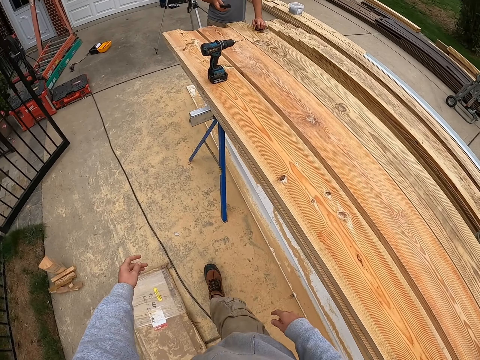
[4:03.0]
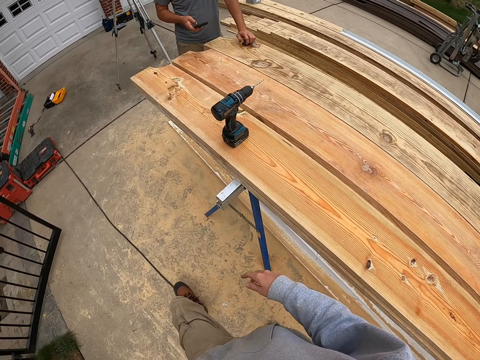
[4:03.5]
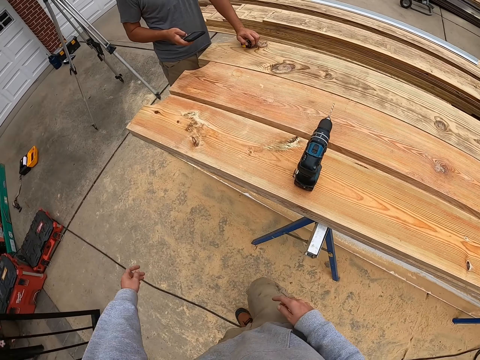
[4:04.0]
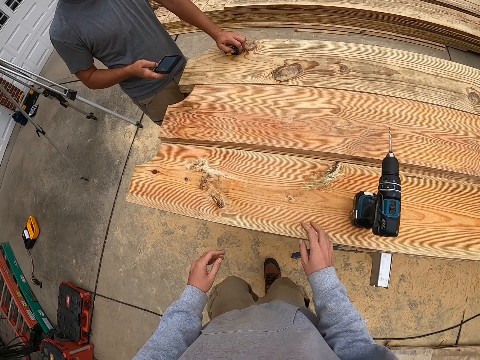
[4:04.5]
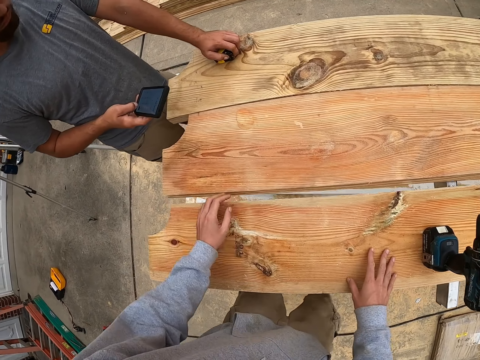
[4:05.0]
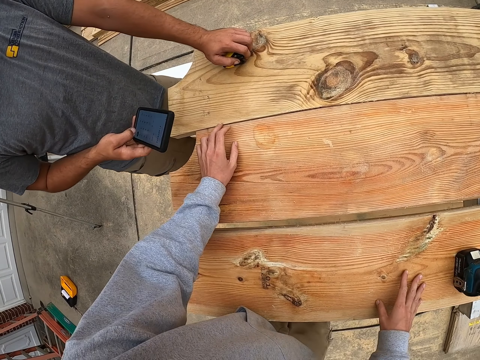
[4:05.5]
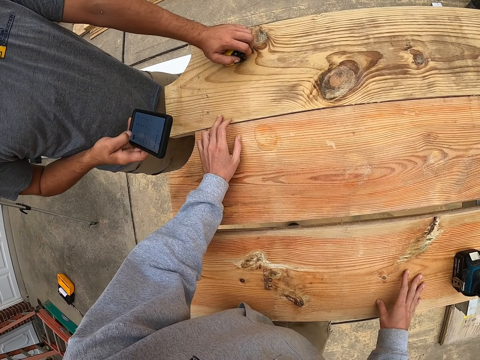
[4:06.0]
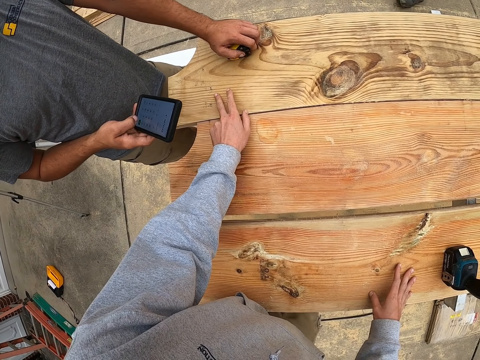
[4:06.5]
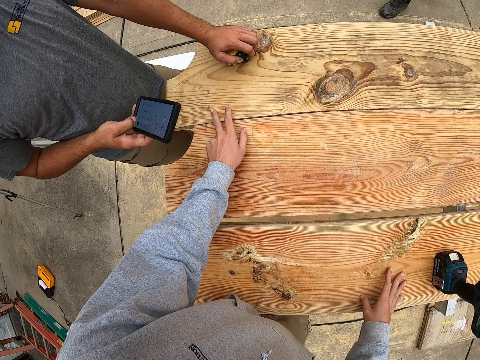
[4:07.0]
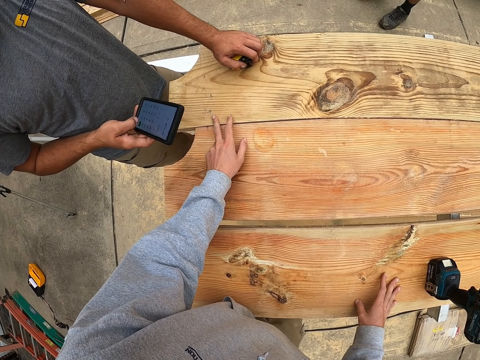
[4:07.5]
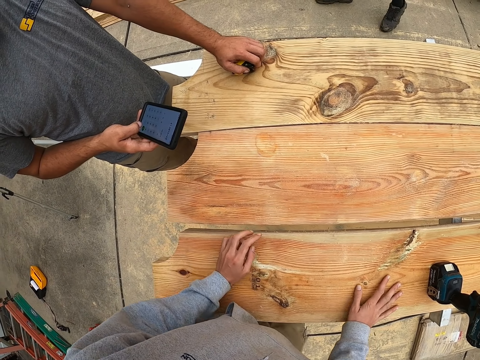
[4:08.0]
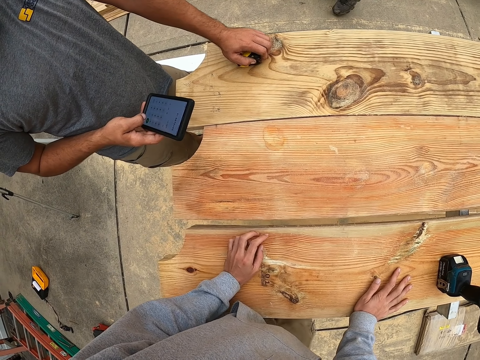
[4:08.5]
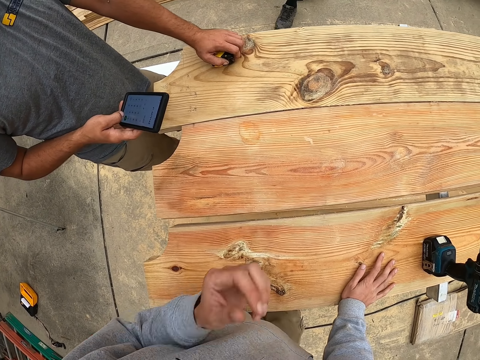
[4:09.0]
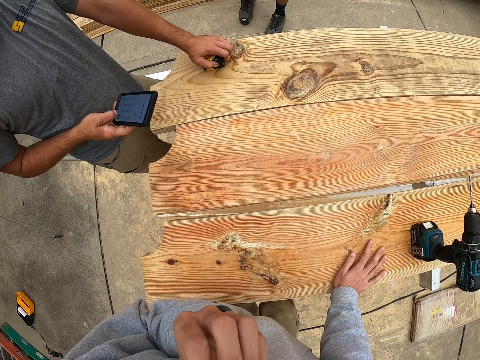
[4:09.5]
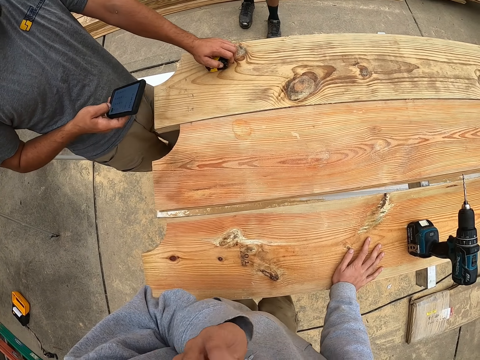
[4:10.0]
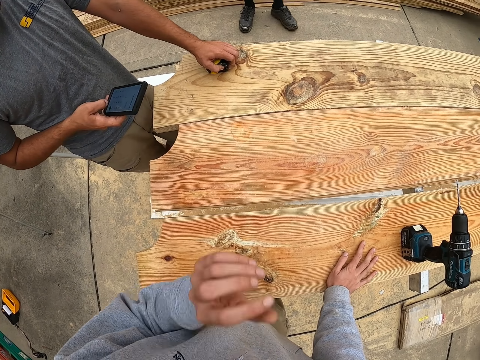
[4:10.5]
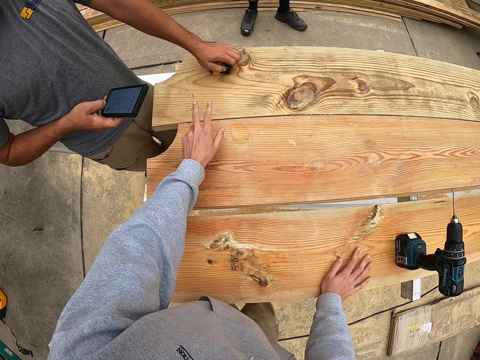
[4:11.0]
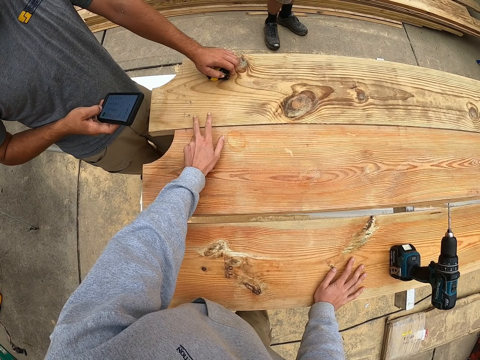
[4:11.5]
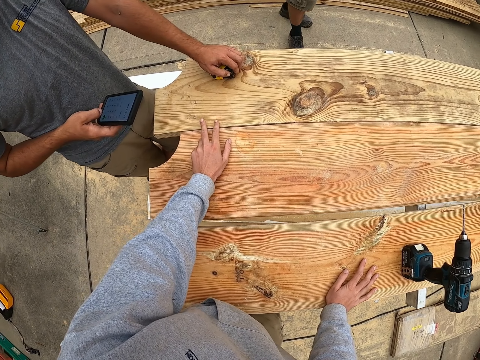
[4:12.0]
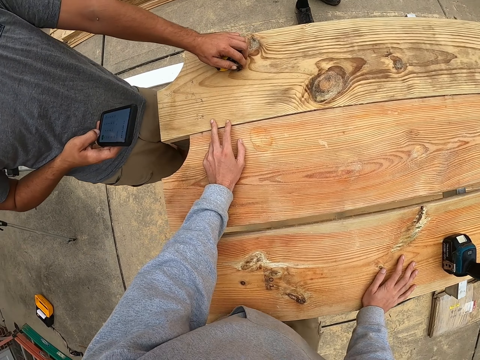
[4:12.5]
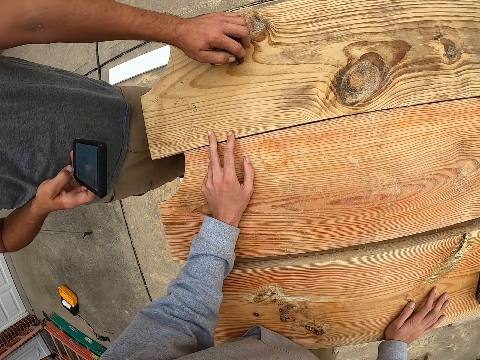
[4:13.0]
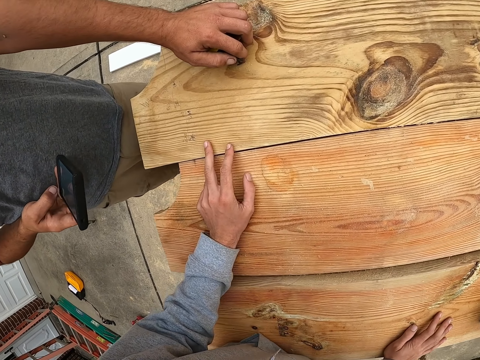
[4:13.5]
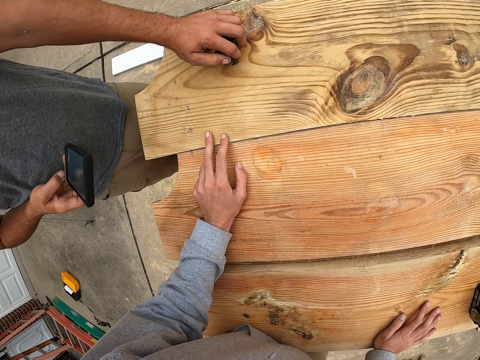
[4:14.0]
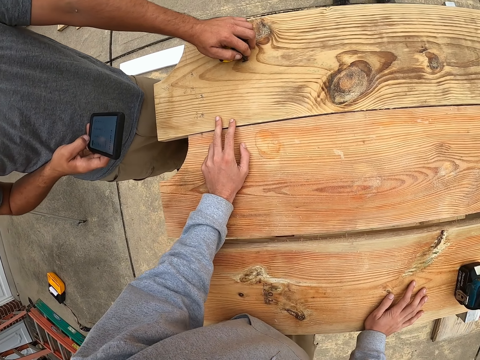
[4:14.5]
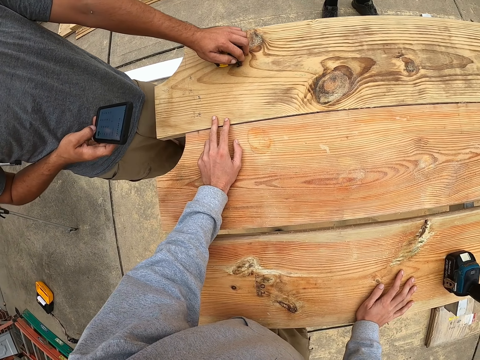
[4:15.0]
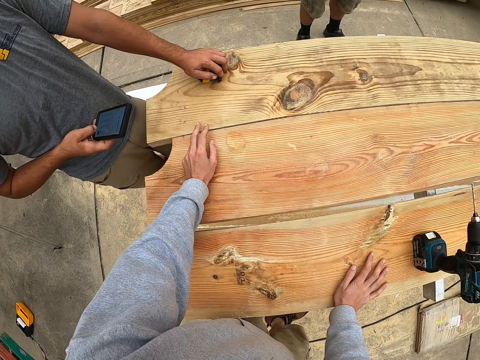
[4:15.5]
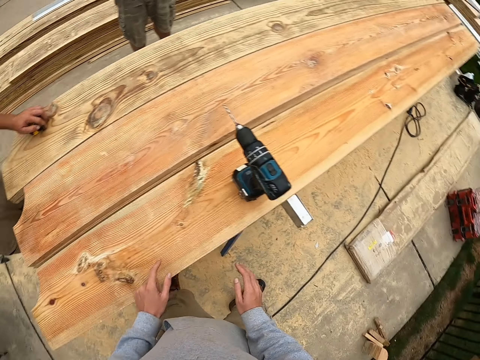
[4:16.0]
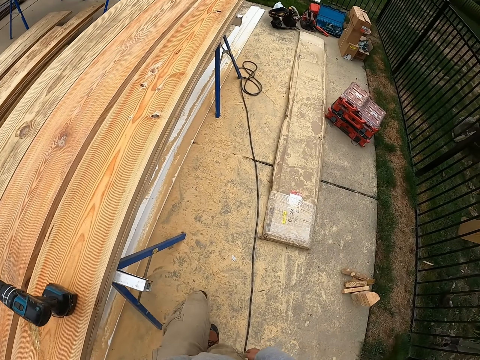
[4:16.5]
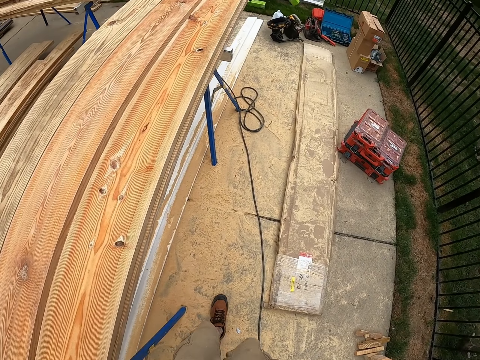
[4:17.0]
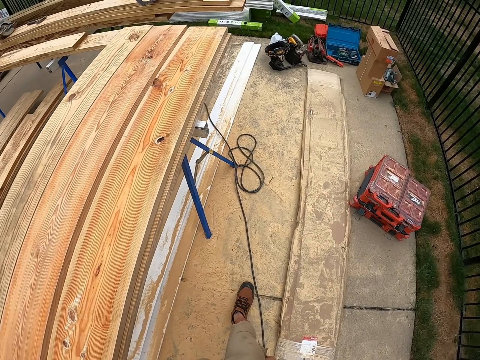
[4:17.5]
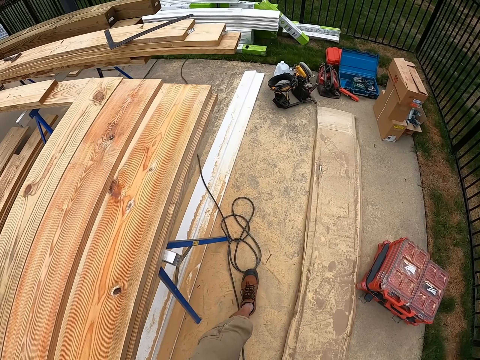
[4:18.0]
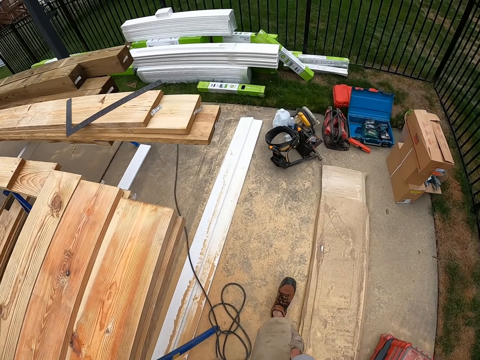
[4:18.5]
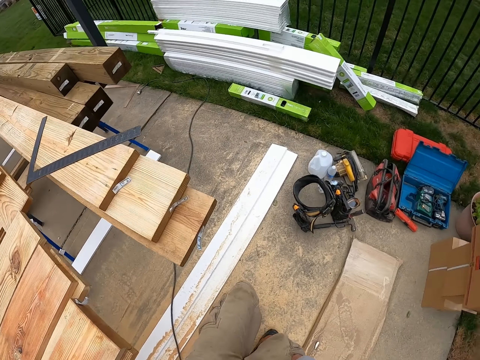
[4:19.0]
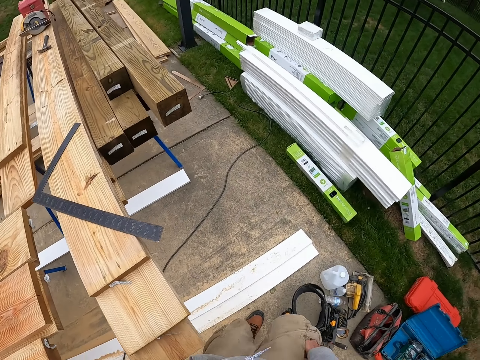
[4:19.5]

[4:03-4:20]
The camera wearer touches timber. They interact with a man. They scratch their nose. They touch the timber. They walk.

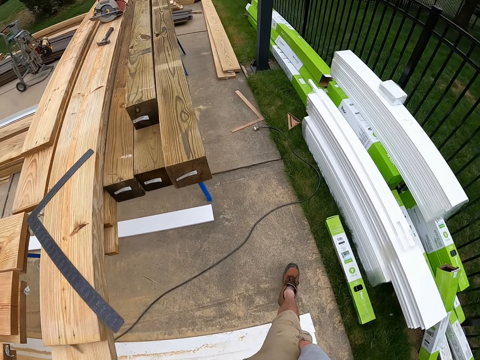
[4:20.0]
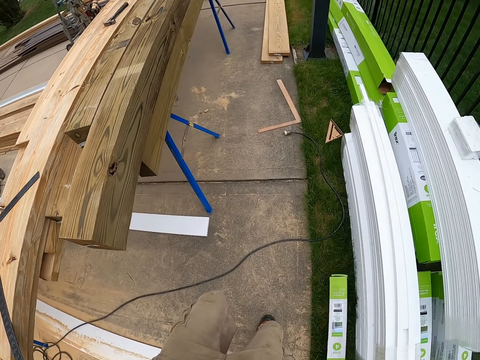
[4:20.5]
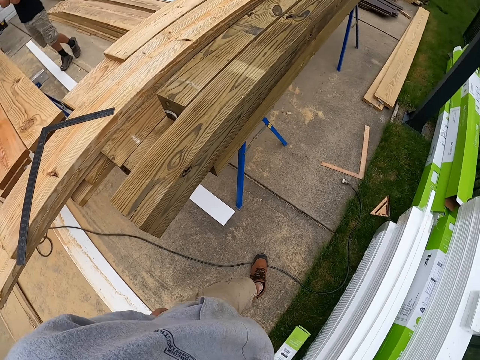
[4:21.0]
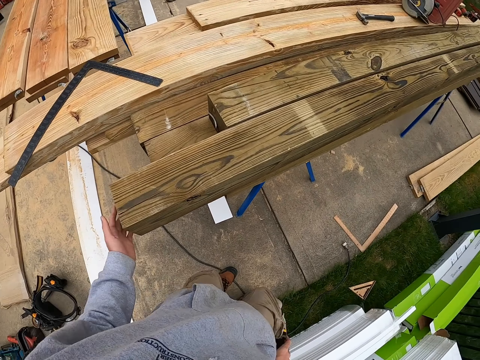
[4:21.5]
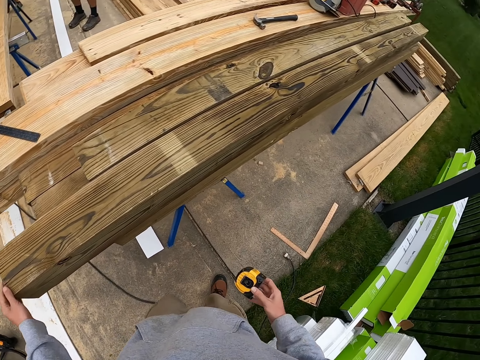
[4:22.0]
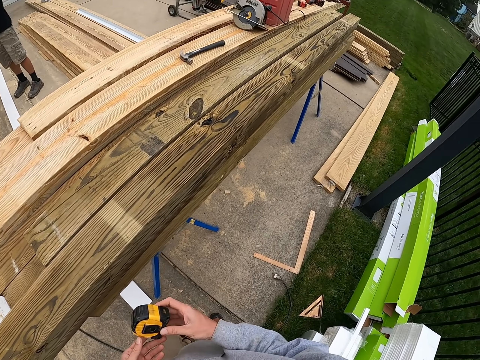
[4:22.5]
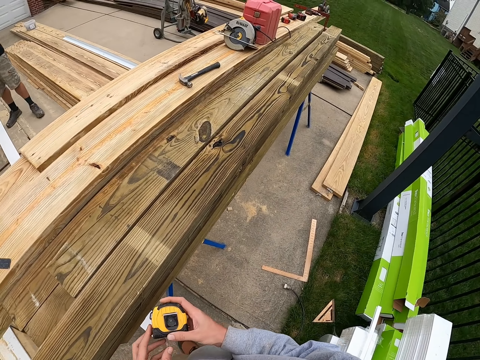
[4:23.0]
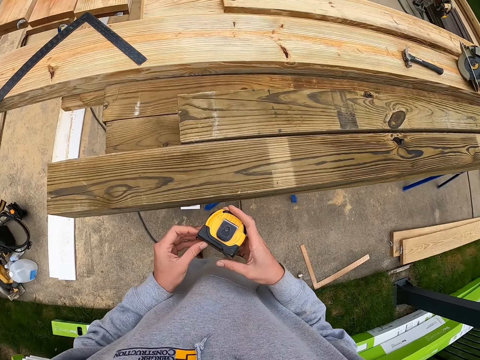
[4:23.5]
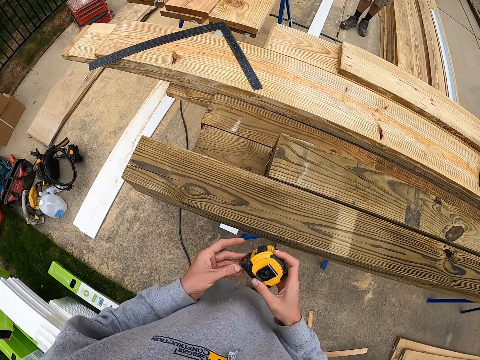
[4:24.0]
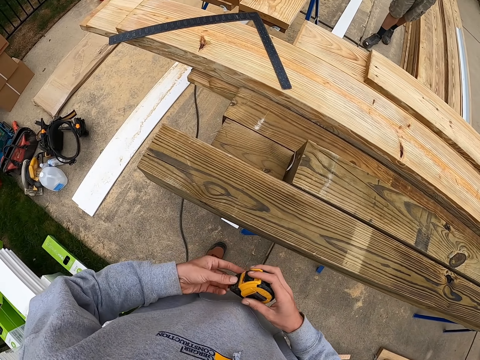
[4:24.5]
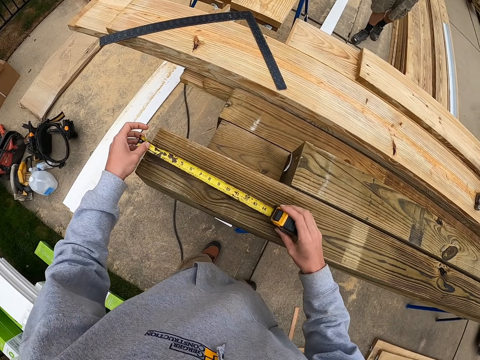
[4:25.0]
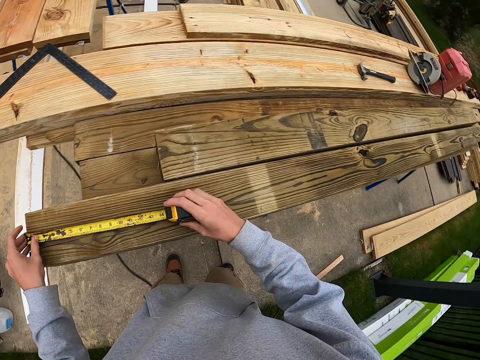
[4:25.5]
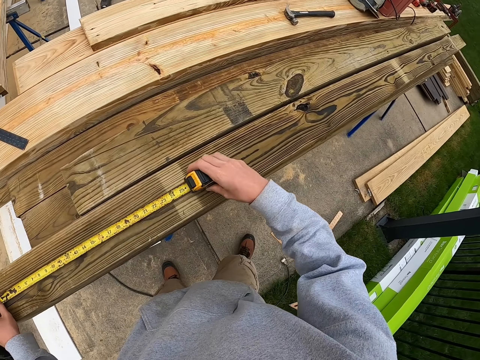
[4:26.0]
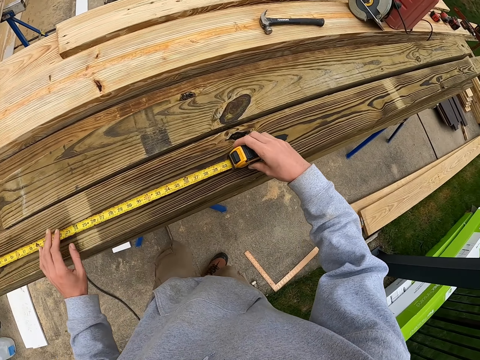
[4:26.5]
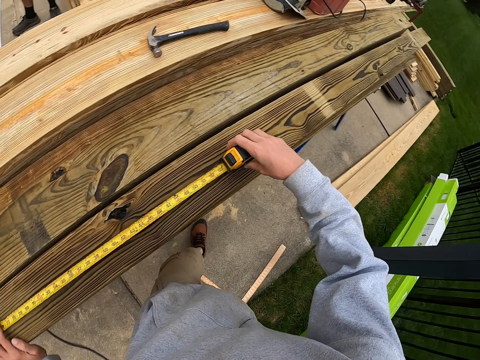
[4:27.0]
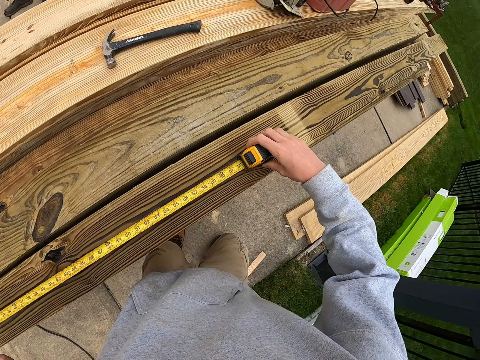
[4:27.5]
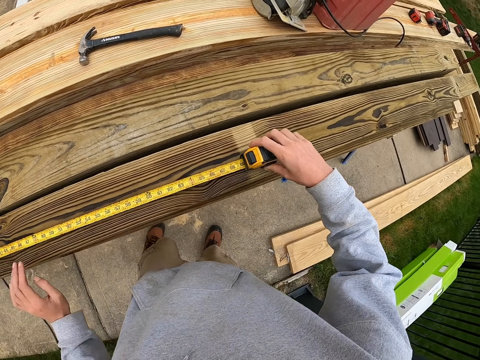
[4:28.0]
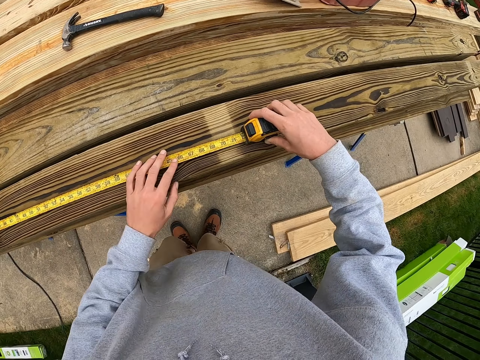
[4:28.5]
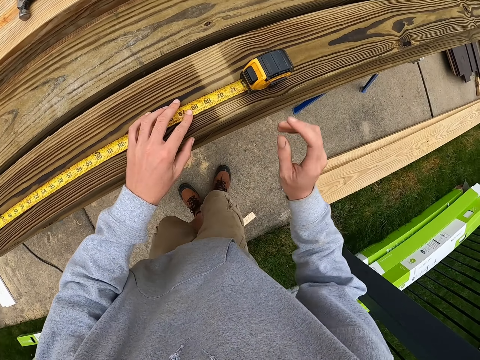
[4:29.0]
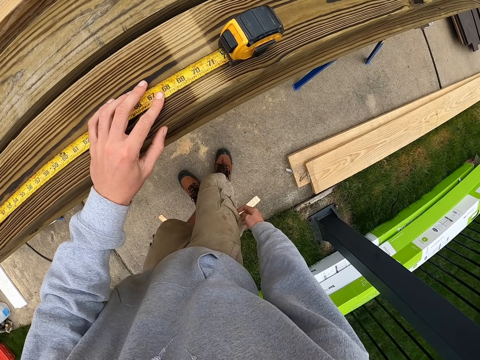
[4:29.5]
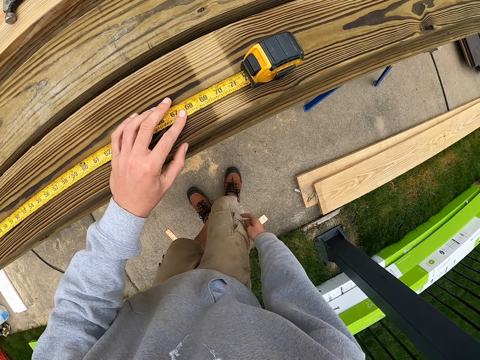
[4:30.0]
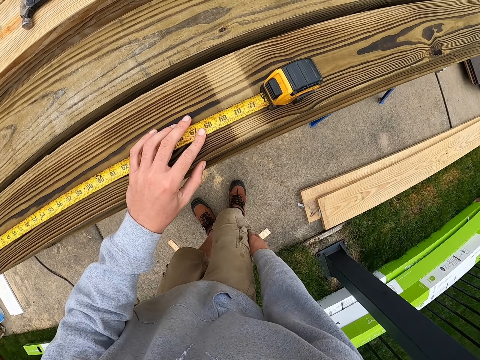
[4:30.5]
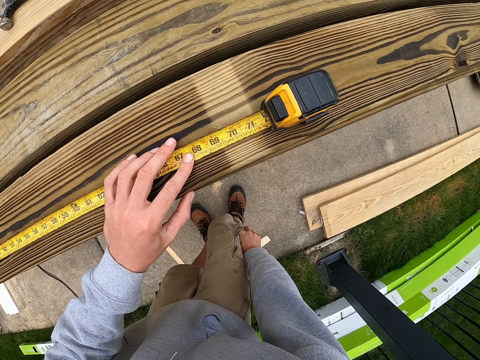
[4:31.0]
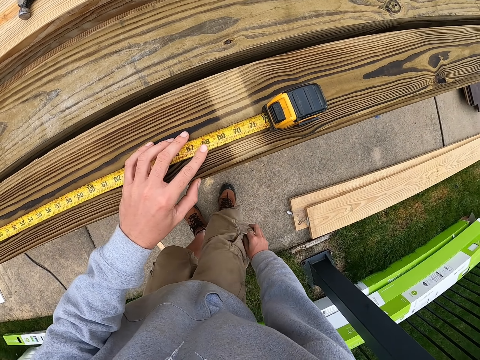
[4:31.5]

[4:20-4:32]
The camera wearer touches timber. He touches a measure tape. He holds the tape measure on his hands. He measures the piece of lumber with the tape measure. He touches his pocket.
